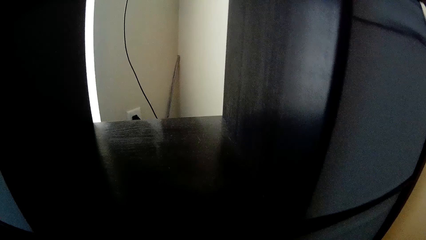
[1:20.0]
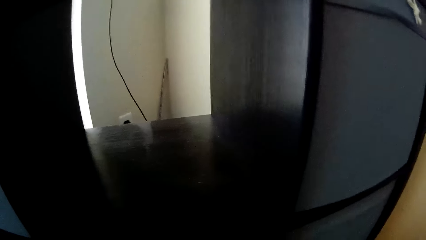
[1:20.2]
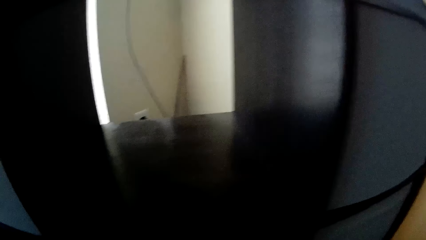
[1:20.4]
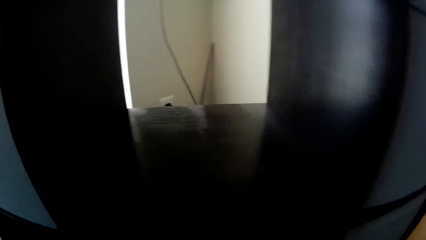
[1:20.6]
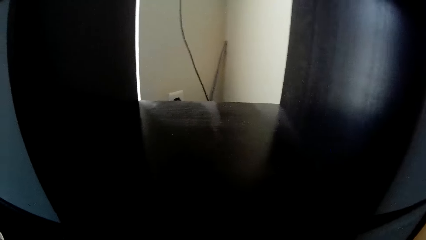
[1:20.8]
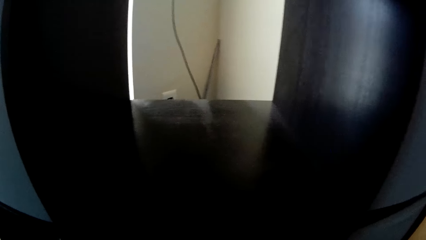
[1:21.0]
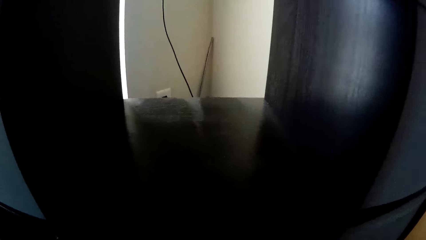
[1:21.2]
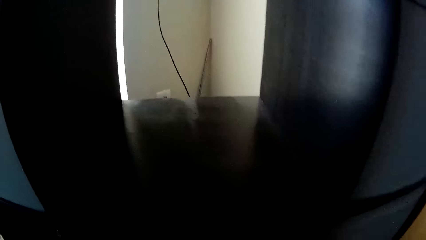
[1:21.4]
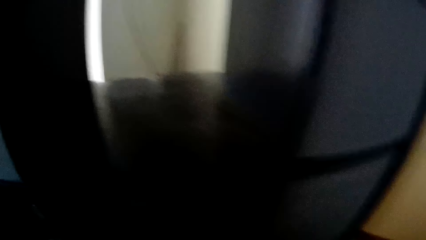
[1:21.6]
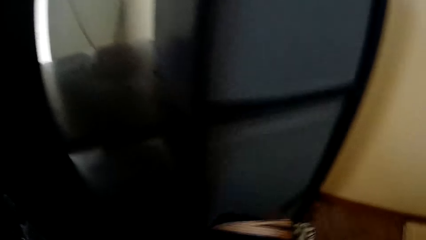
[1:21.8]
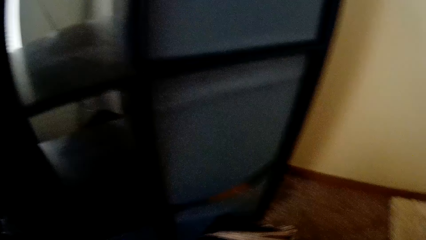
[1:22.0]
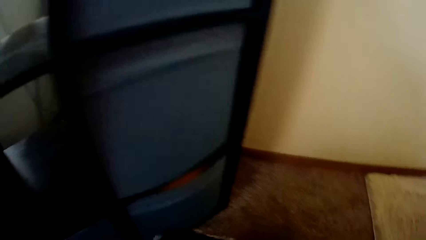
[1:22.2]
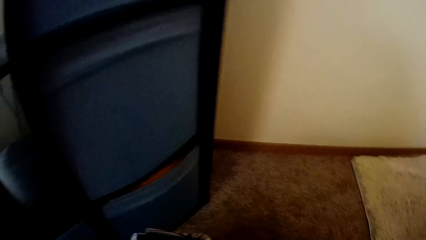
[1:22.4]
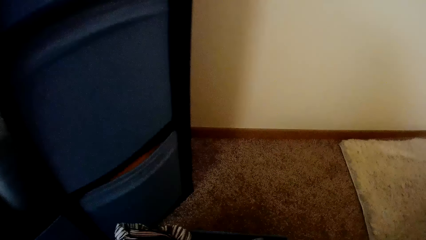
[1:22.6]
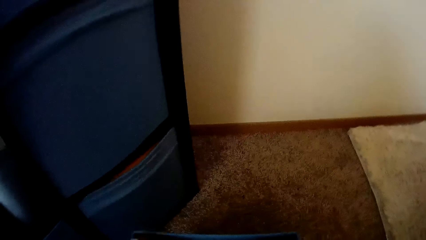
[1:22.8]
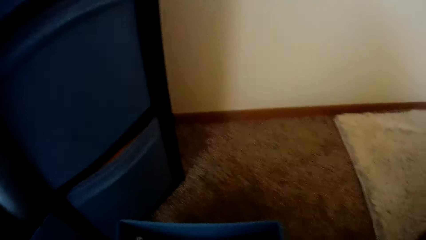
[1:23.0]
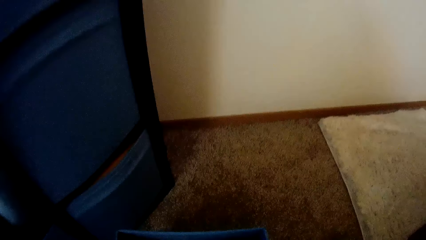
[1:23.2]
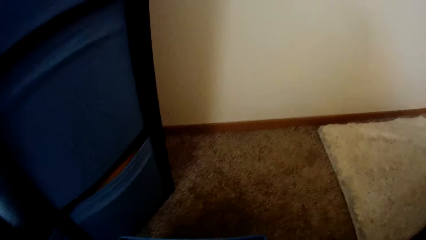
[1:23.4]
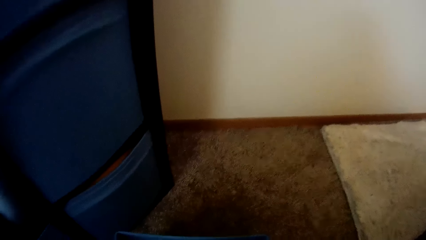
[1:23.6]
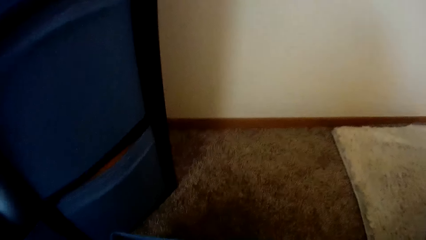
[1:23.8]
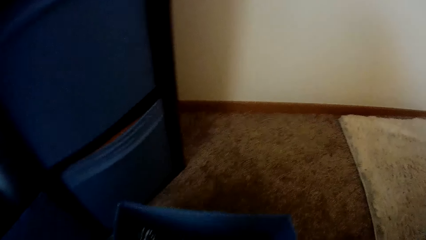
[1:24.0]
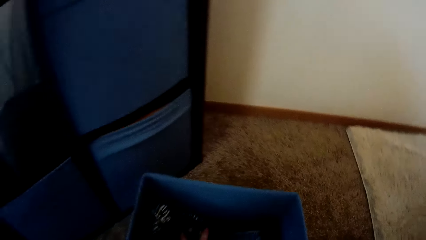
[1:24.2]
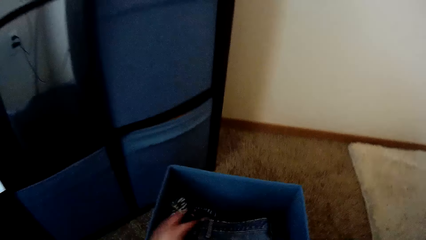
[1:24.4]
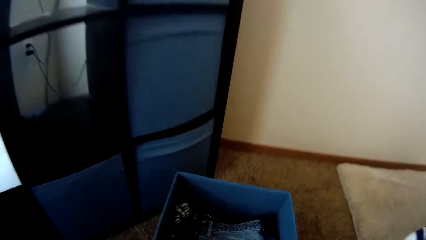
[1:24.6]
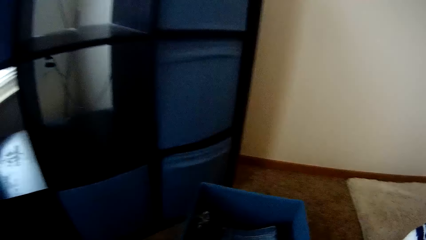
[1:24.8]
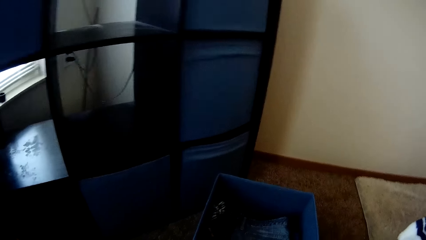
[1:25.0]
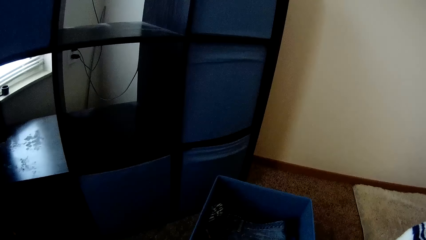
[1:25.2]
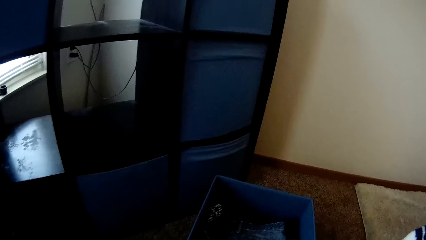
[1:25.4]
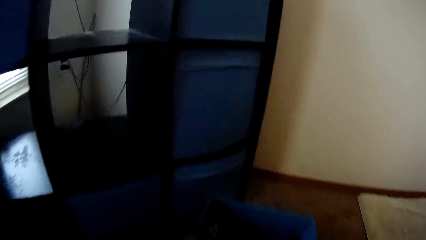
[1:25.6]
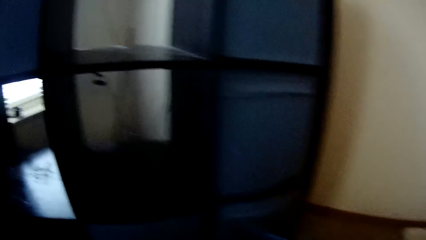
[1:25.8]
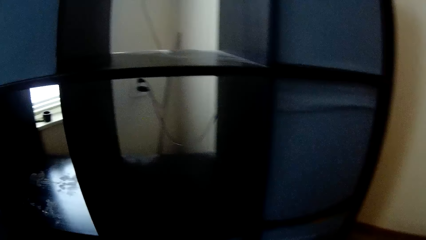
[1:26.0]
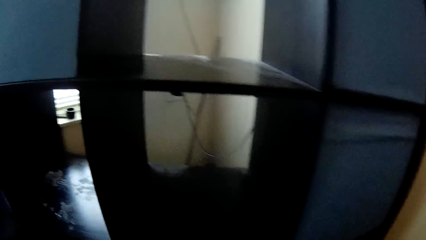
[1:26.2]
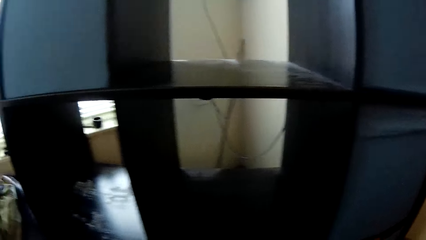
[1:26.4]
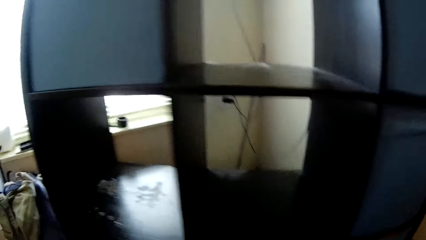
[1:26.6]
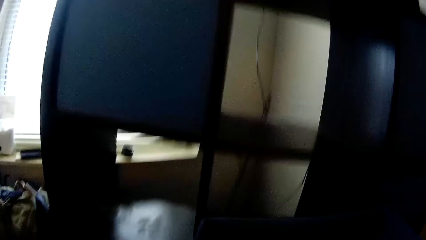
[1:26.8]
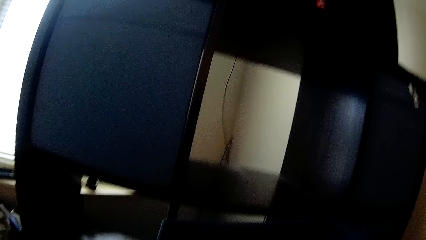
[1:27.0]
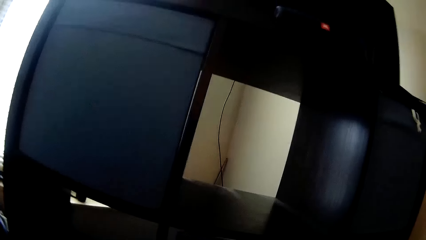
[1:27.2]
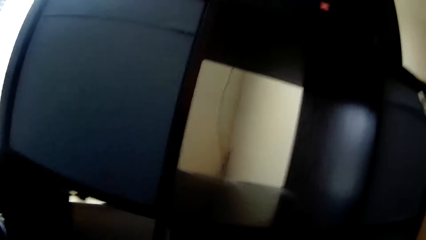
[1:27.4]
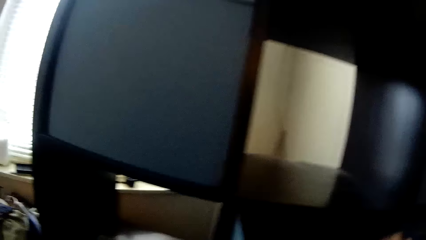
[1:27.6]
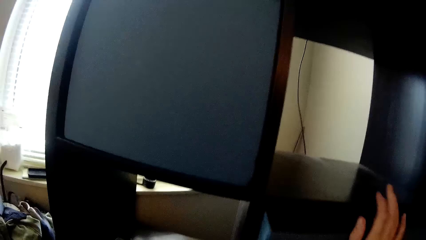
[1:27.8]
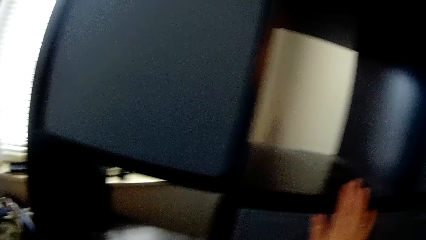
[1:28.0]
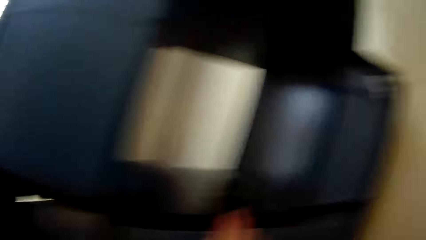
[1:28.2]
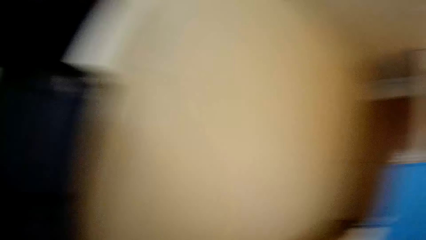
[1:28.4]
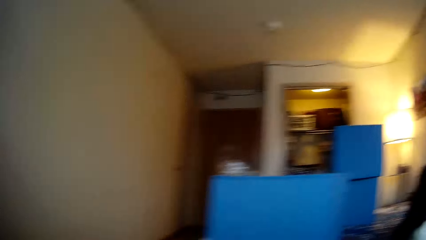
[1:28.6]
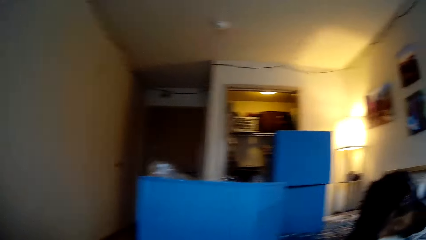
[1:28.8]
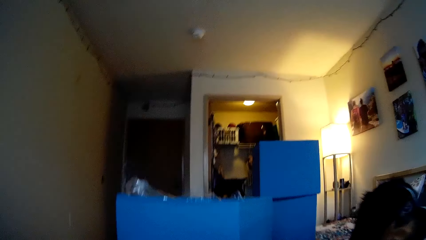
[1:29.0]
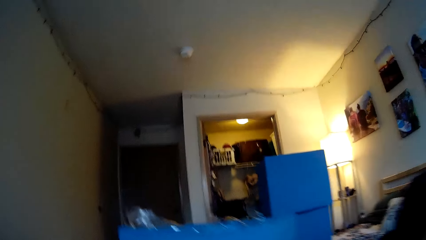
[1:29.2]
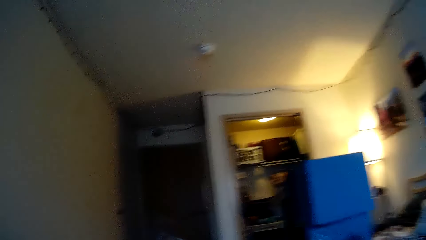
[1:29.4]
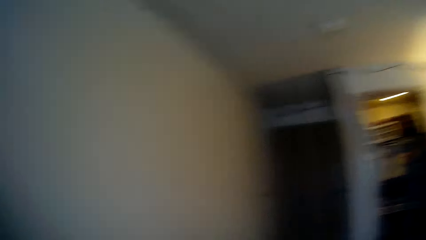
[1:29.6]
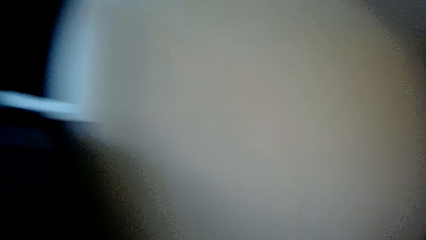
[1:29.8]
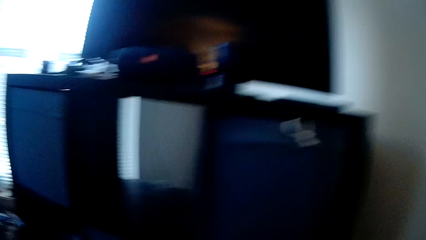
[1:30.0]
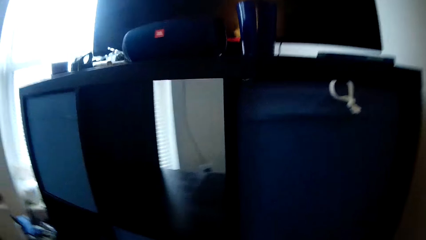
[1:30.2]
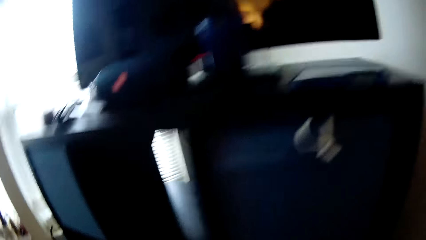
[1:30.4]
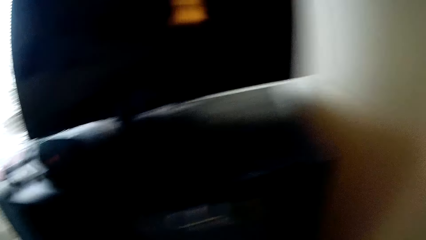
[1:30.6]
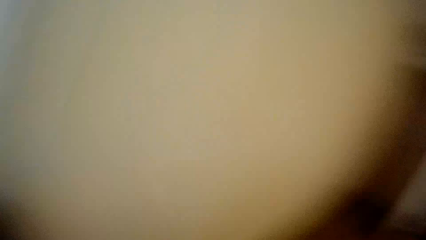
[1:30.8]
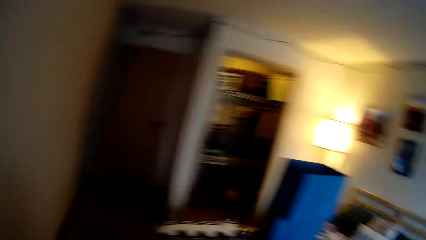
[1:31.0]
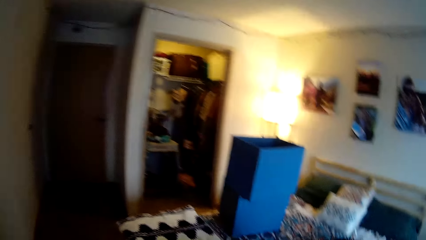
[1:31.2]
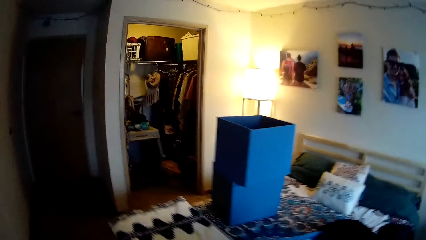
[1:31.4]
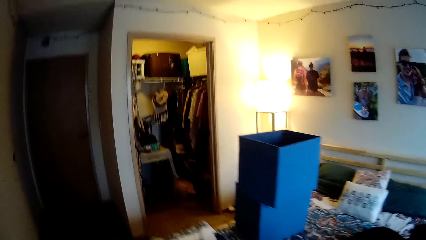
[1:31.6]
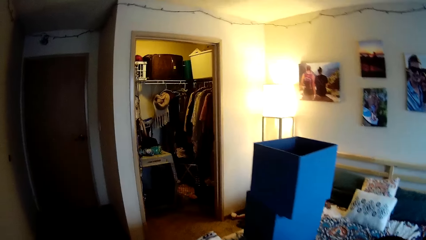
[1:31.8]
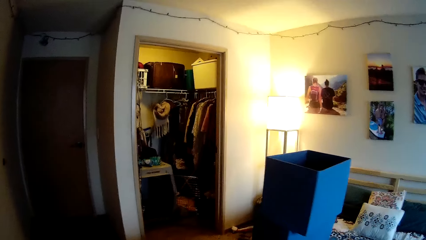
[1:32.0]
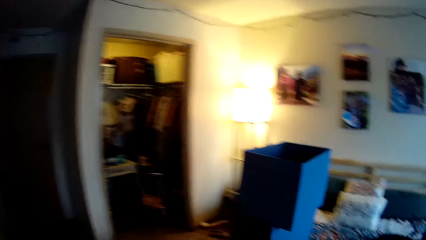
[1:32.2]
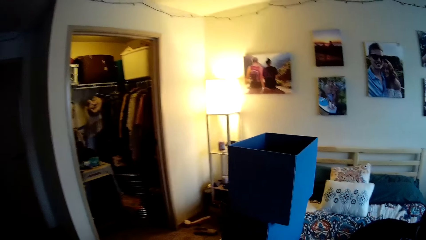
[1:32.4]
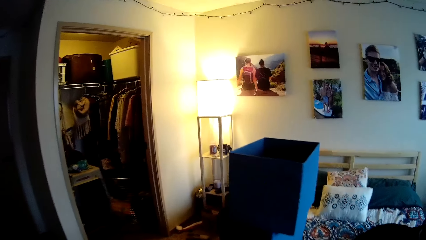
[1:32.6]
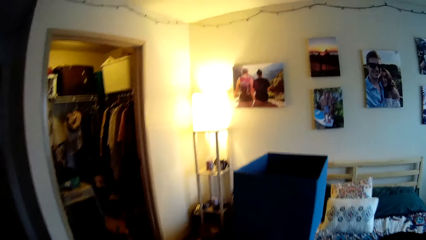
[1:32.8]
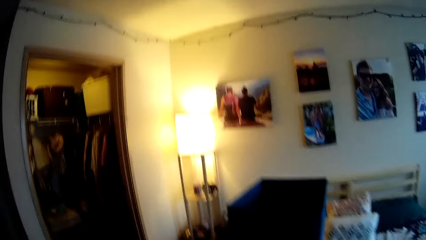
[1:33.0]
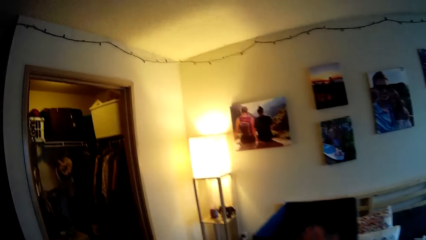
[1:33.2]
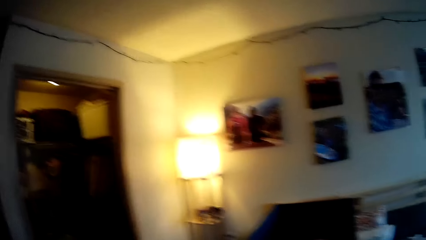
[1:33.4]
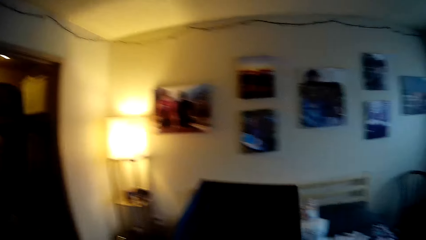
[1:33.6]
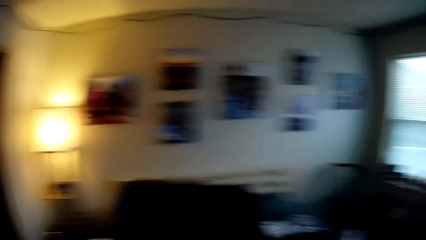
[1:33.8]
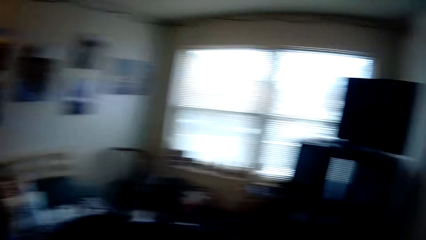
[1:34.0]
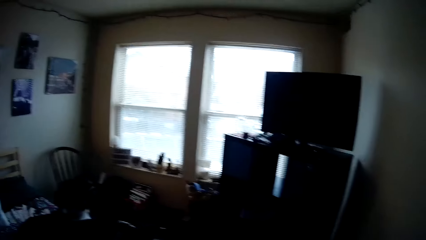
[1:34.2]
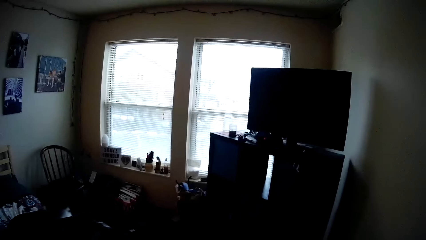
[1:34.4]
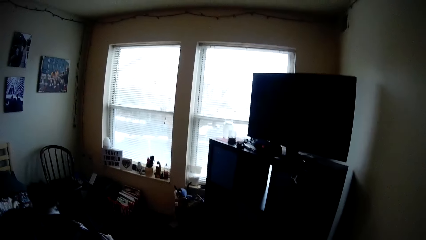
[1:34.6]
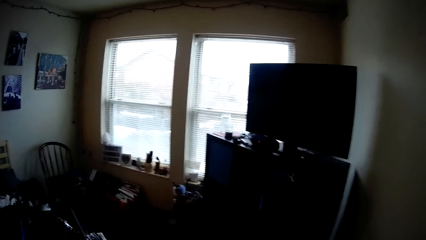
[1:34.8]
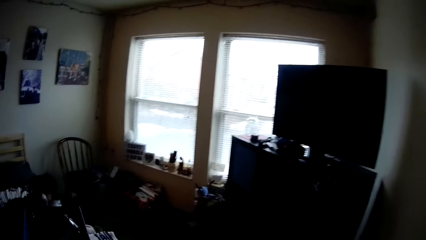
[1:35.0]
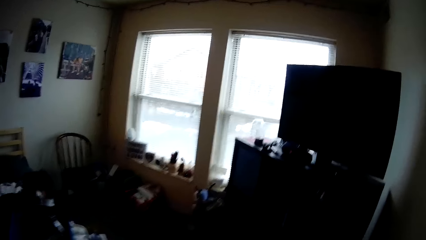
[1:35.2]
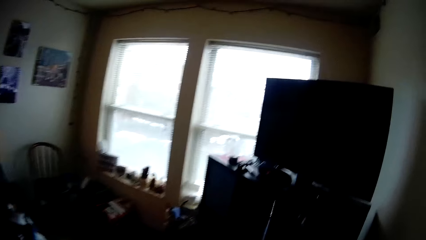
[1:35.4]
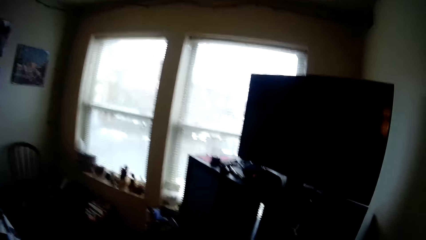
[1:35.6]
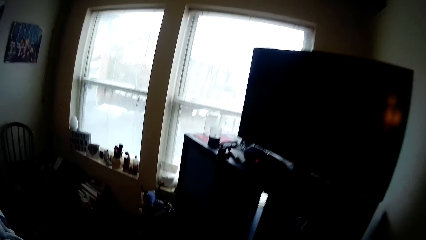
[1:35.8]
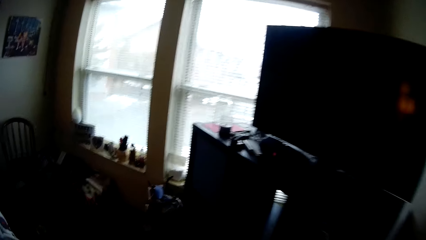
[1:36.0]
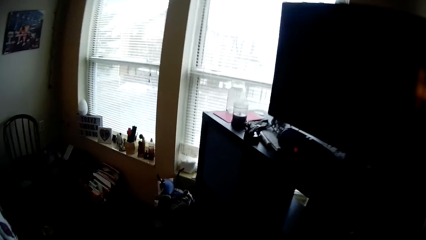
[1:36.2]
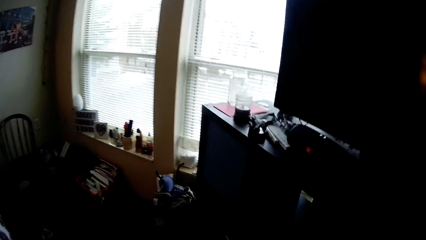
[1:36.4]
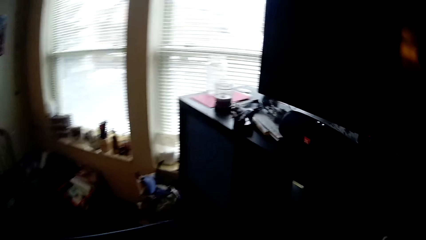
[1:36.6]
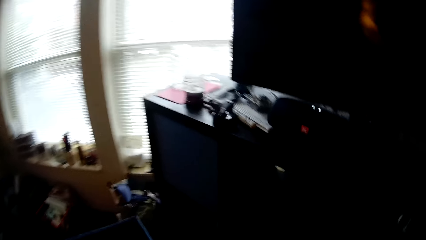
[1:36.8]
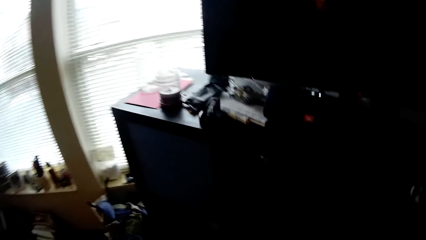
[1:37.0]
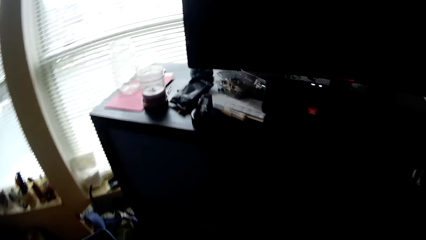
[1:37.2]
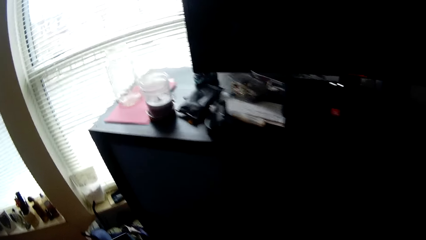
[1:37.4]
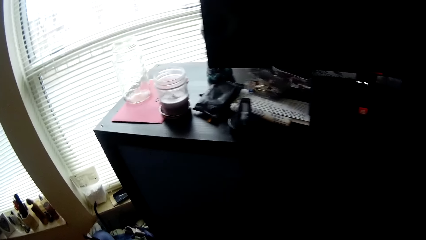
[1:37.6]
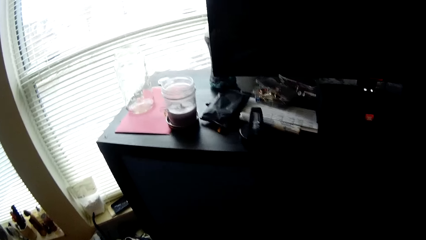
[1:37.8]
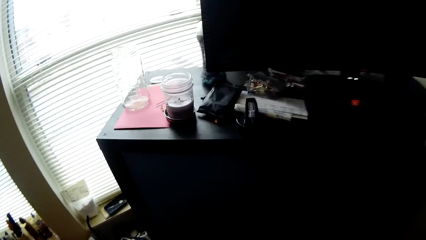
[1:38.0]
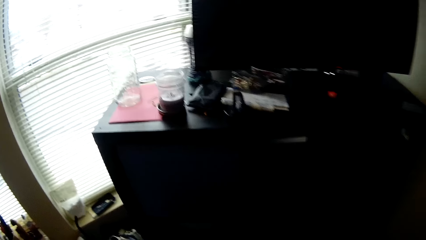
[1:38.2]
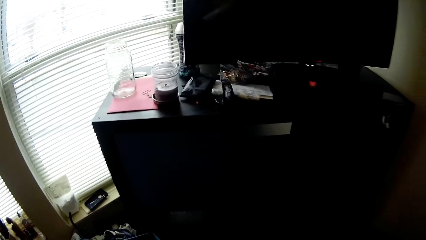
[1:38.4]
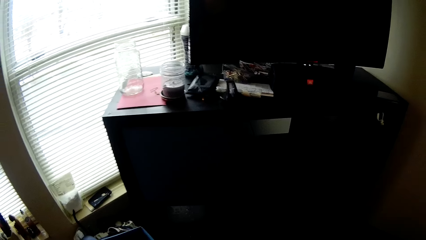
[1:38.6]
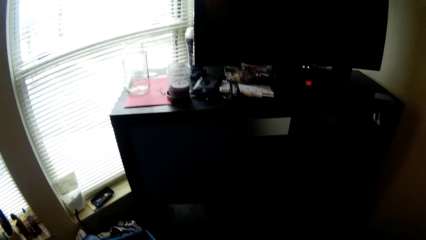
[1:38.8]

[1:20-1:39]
The camera wearer puts a cloth in the drawer on the floor with his left hand. He places the drawer in a space on the cloth shelf. He walks around. He picks up a drawer of the cloth shelf with his left hand.
